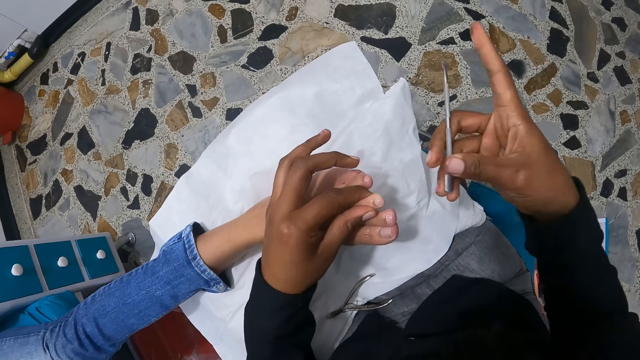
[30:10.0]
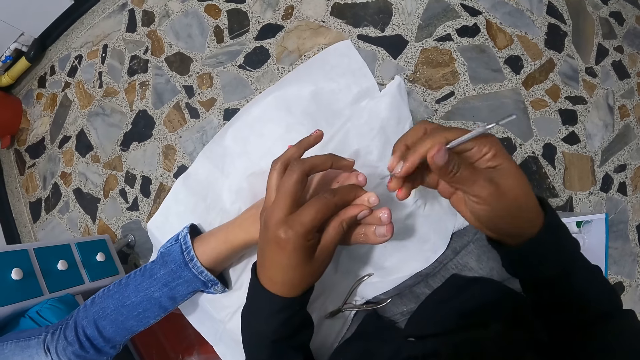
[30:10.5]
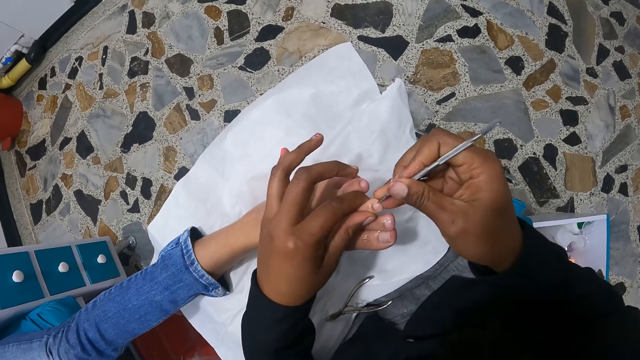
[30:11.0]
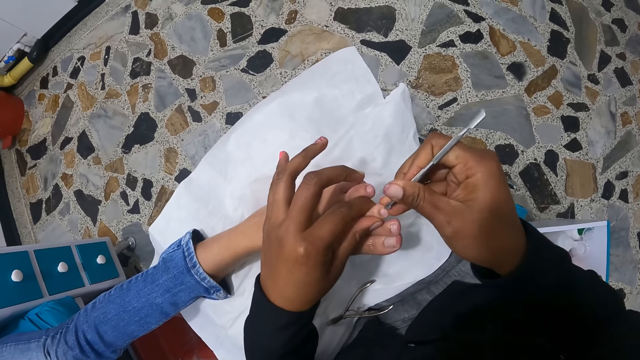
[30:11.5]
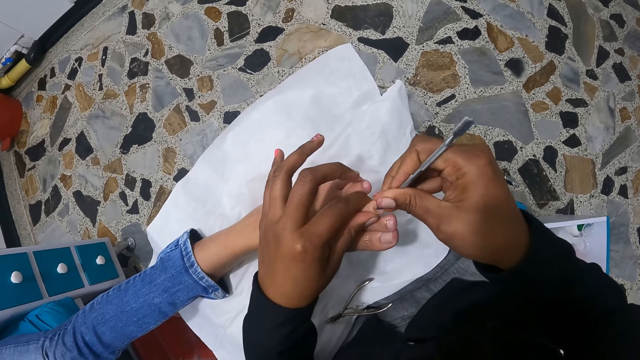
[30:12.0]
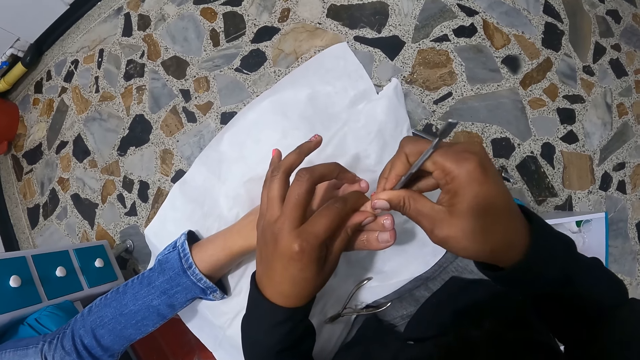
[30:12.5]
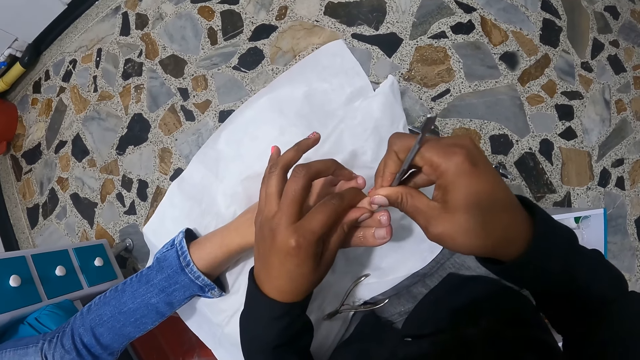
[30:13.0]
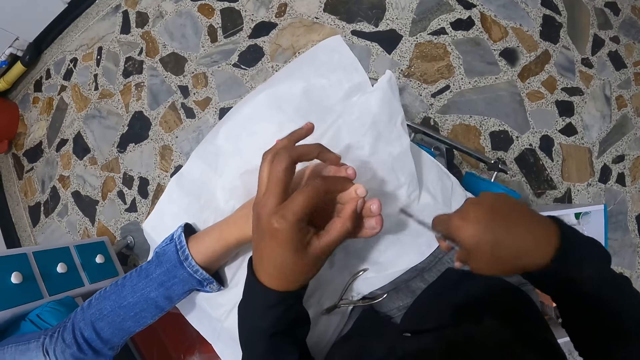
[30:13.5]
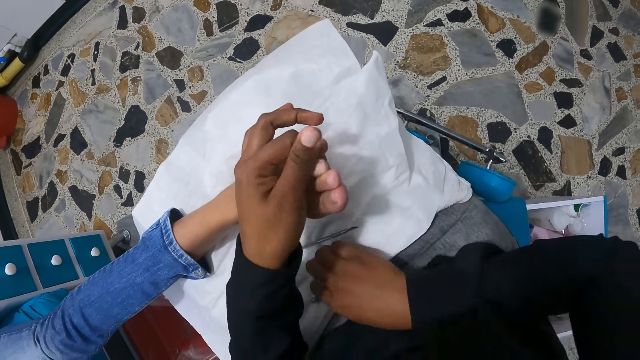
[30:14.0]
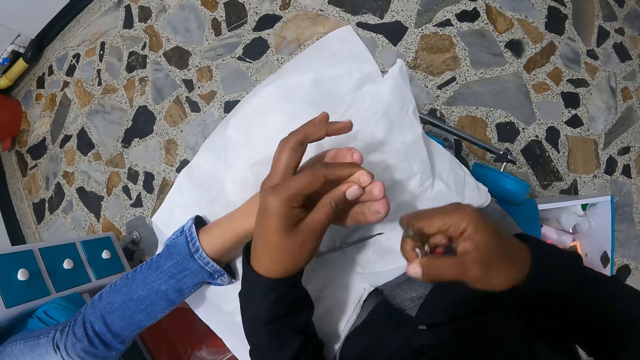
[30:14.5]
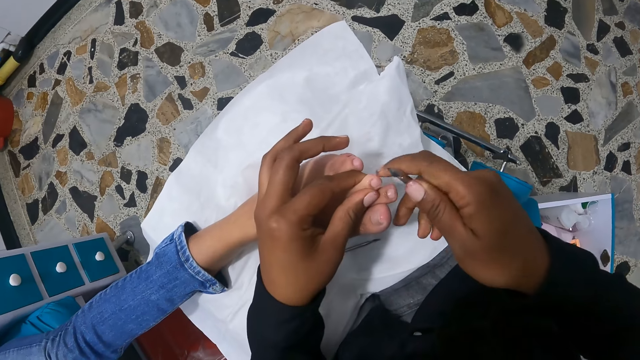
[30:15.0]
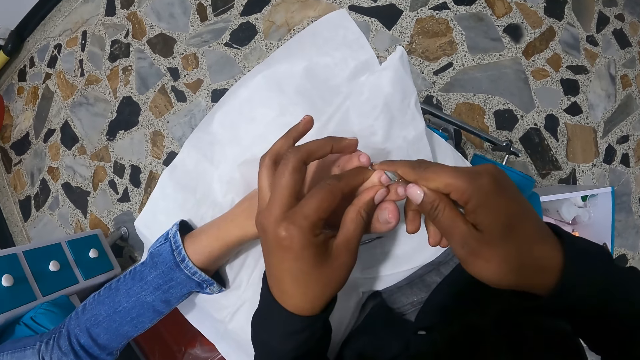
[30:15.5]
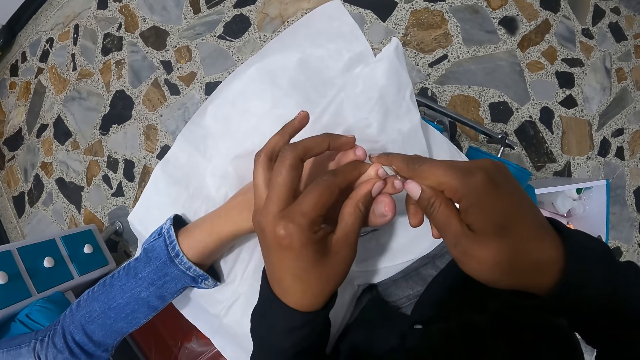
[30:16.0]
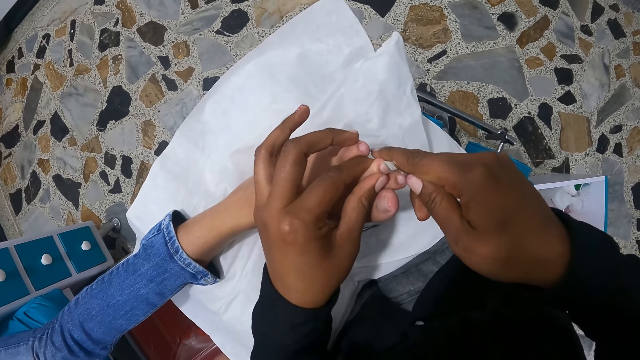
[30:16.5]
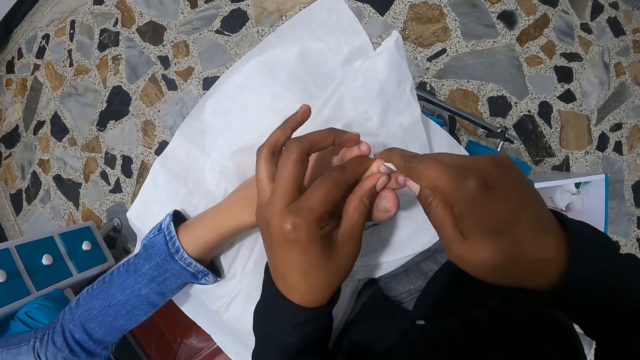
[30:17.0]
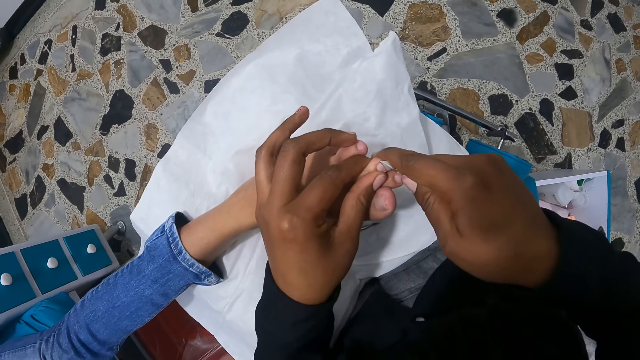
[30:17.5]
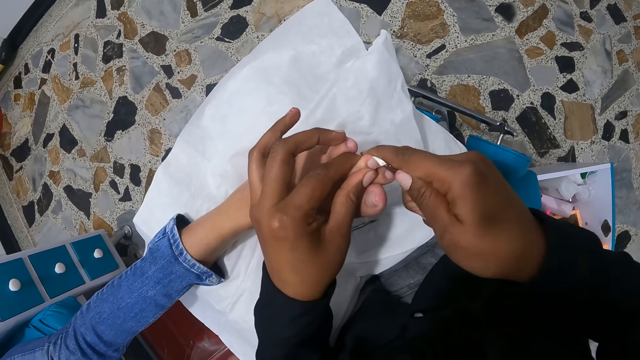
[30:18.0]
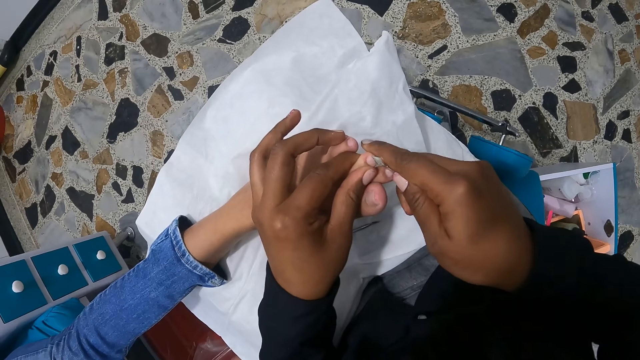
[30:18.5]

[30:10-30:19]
The camera wearer turns the nail pusher. She scrubs the nail with the cuticle nail pusher. She drops the cuticle pusher on her lap with her right hand. She picks up the nail nipper or cuticle cutter on her lap with her right hand. She trims the left middle toe nail of a woman with the nail nippers in her right hand. She scrubs the nail with the cuticle cutter.

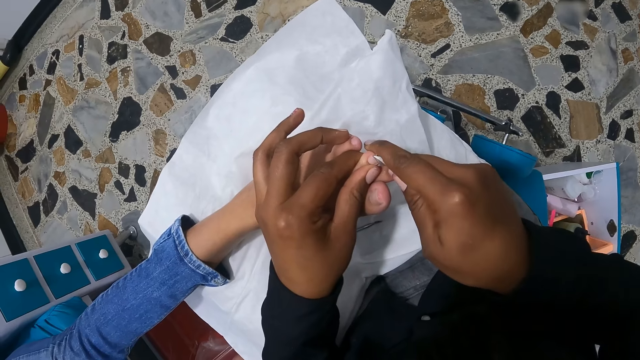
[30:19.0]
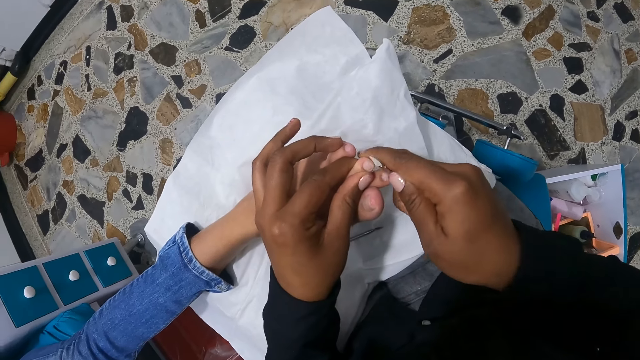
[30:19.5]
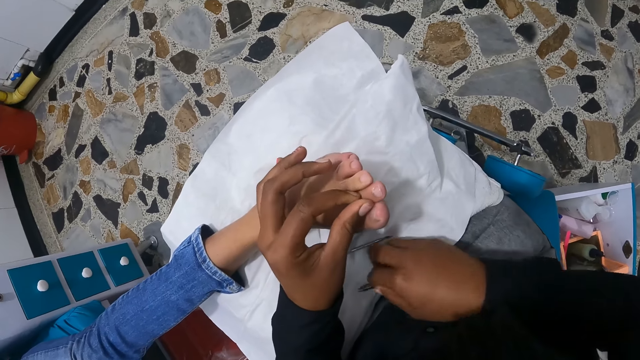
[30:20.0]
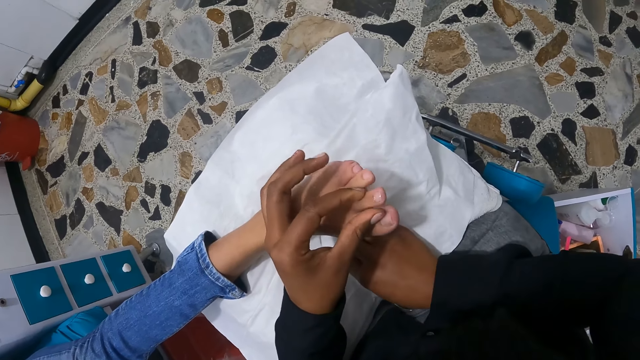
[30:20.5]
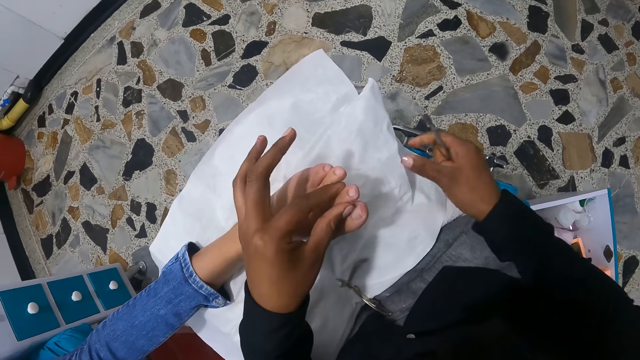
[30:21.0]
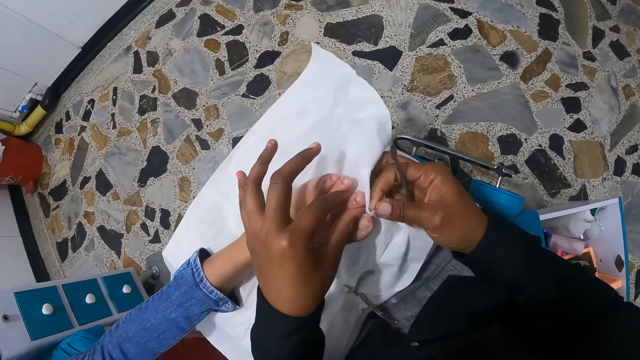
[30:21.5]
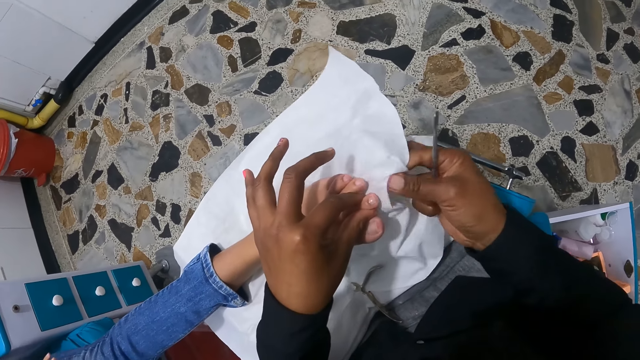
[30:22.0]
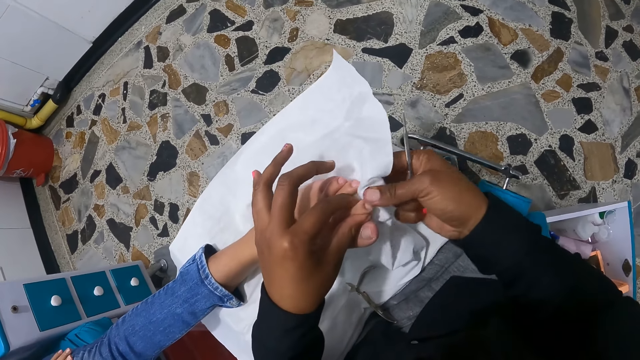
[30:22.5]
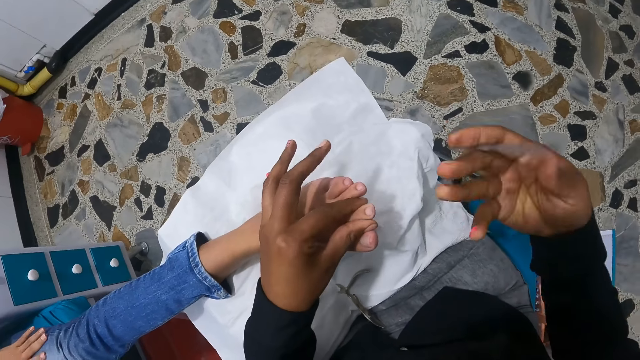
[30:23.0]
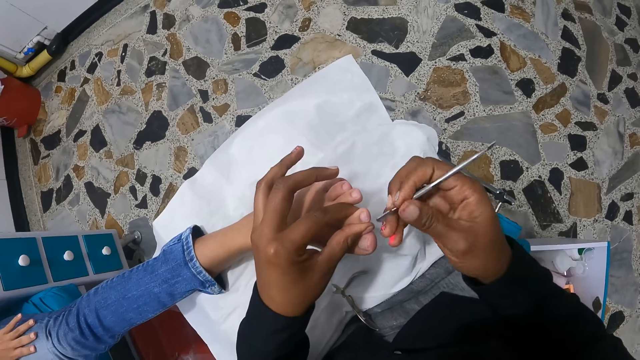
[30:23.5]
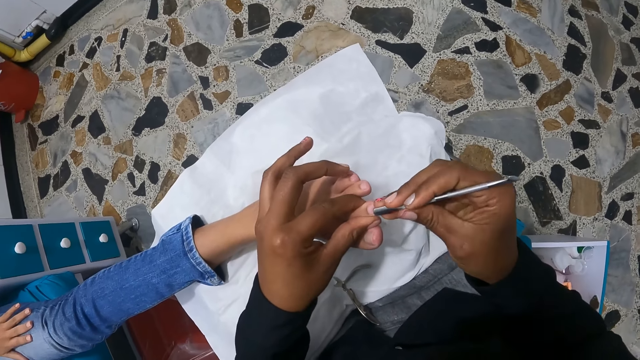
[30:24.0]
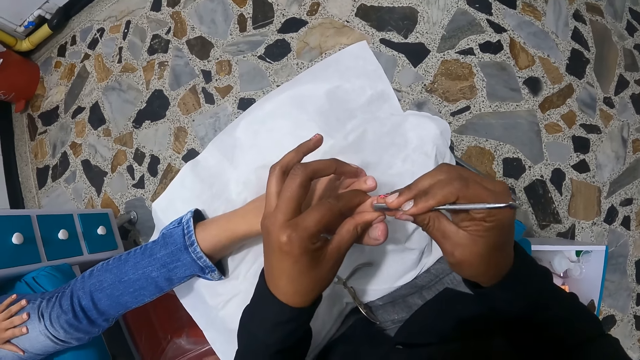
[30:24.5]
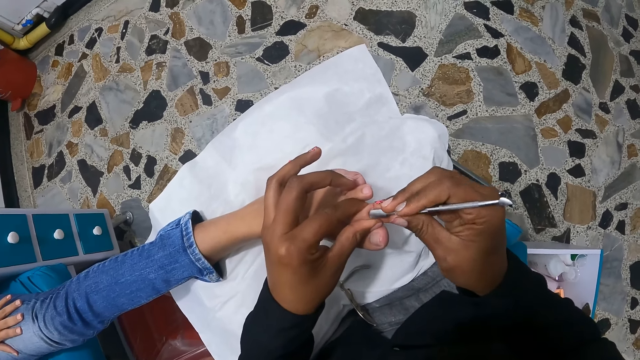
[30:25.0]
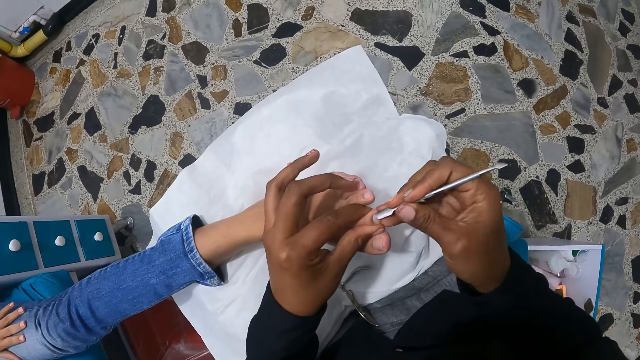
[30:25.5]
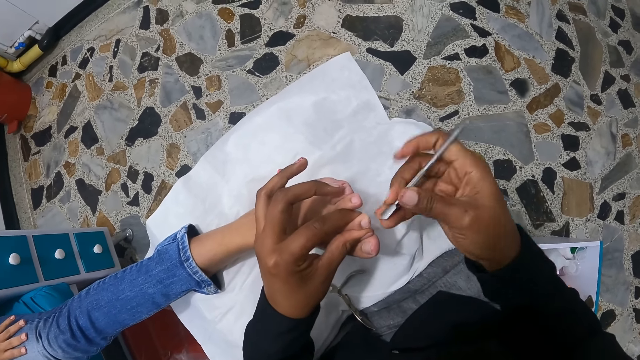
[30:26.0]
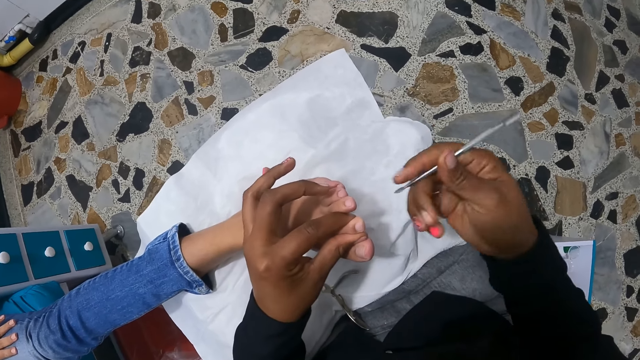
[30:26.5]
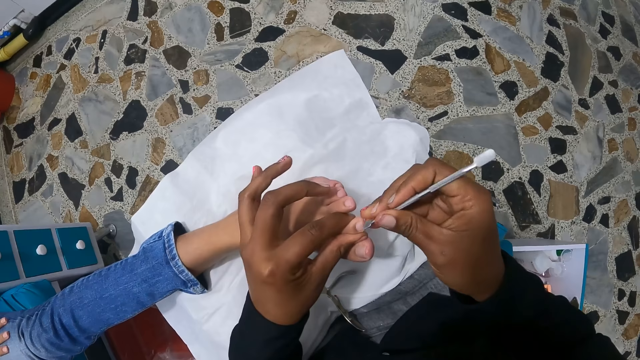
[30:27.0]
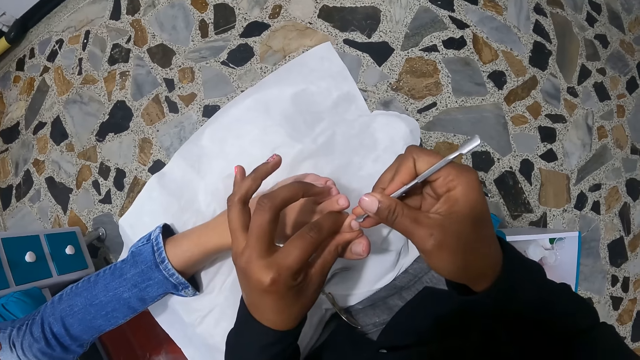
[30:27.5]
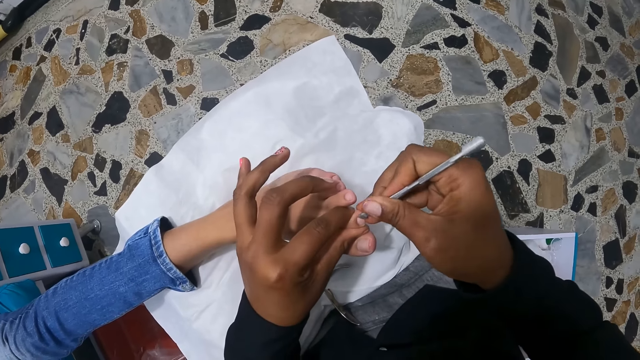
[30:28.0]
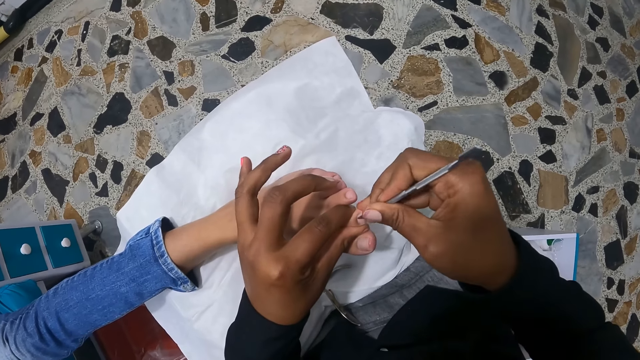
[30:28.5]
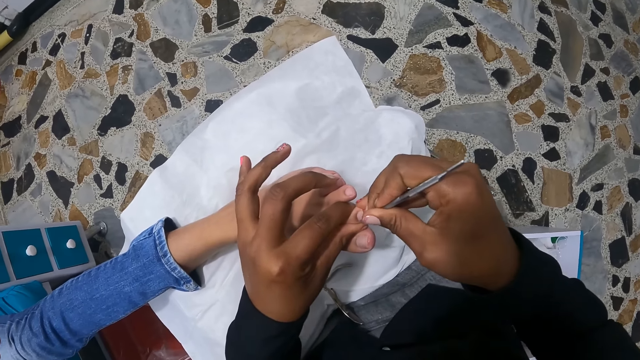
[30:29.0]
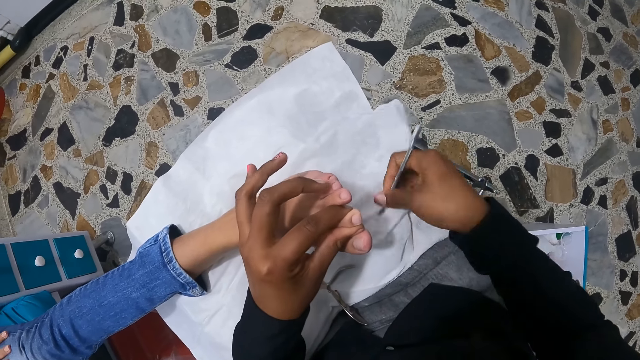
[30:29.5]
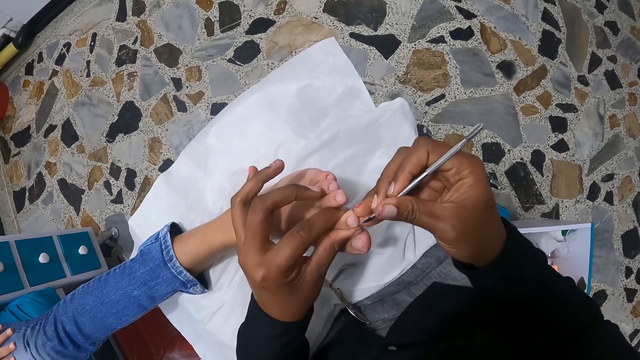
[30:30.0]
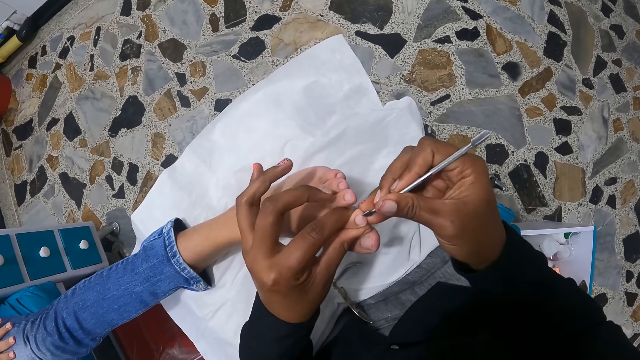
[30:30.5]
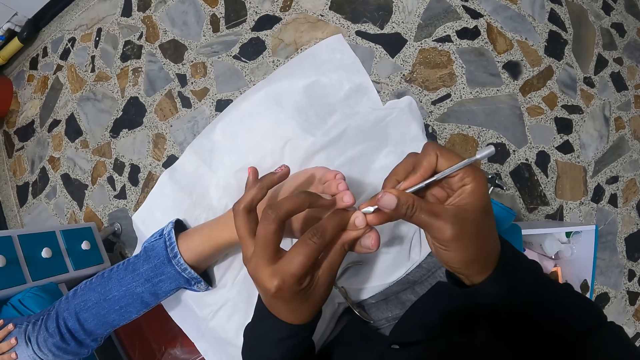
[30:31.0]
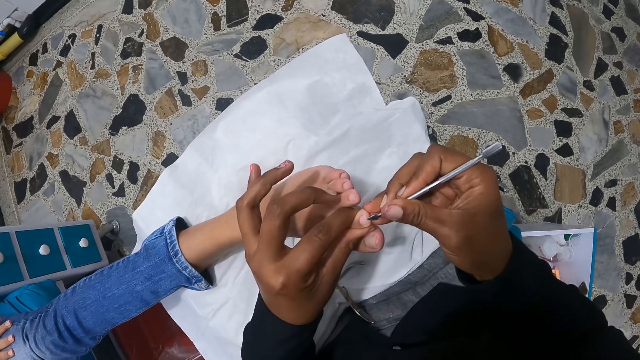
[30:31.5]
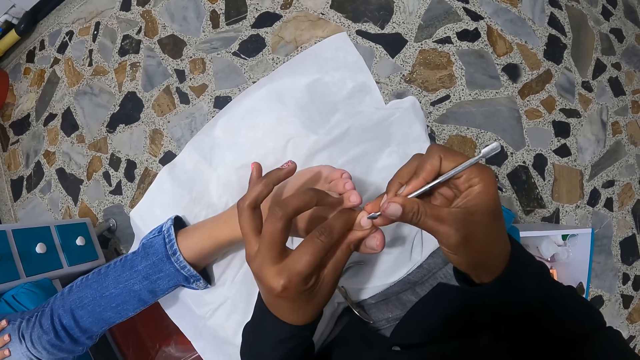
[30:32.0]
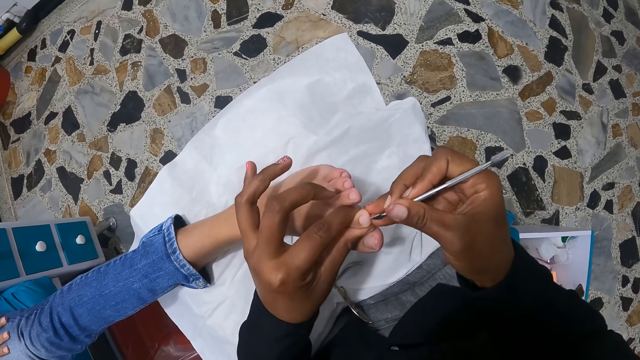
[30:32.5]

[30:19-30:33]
The camera wearer drops the nail nipper on her lap with her right hand. She holds the left index toe in her left hand. She picks up the cuticle pusher or cuticle nail pusher on her lap with her right hand. She cleans the left index toe of a woman with the cloth in her hand. She picks the cloth. The woman moves her hand. The camera wearer files the left index toe of the woman with the cuticle pusher in her right hand. She turns the cuticle nail pusher. She scrubs the nail with the cuticle nail pusher. She cleans the cuticle pusher on the cloth on her lap with her right hand. She files the left index toe of the woman with the cuticle pusher in her right hand.
